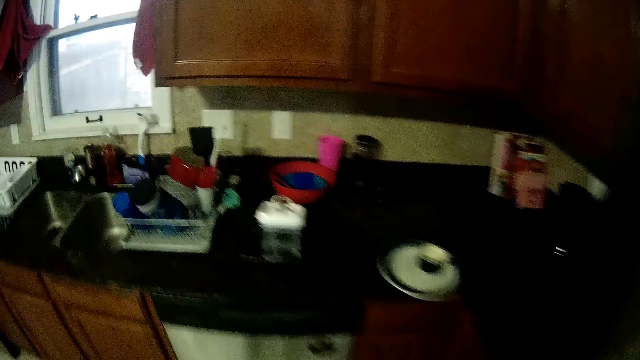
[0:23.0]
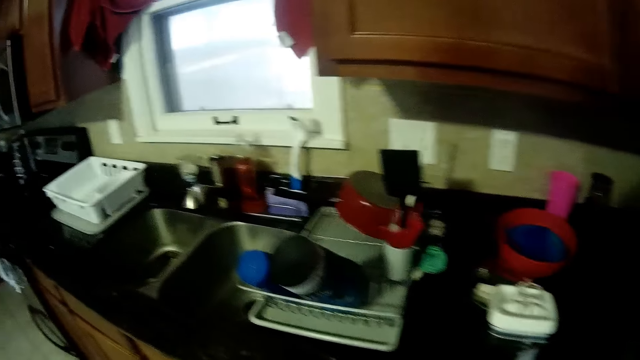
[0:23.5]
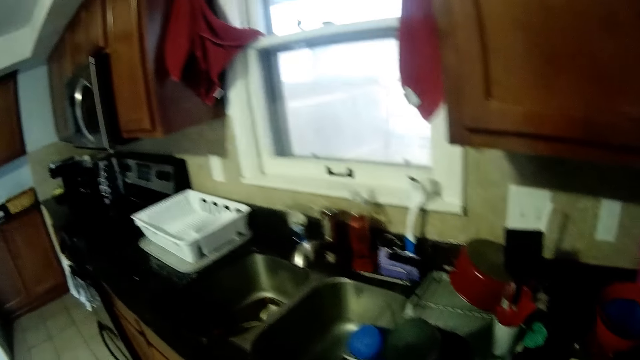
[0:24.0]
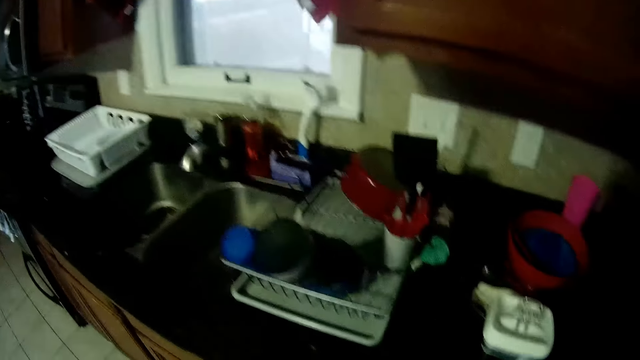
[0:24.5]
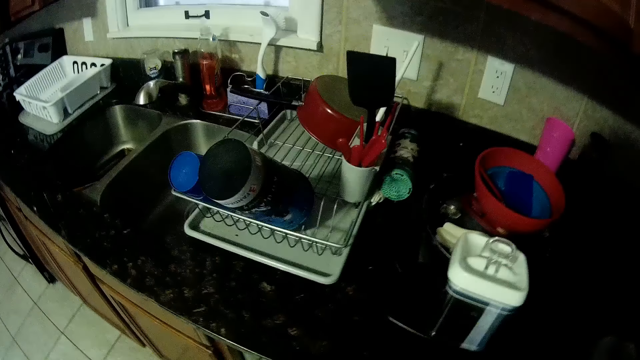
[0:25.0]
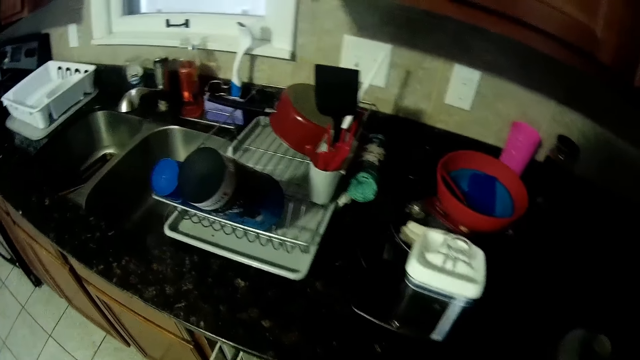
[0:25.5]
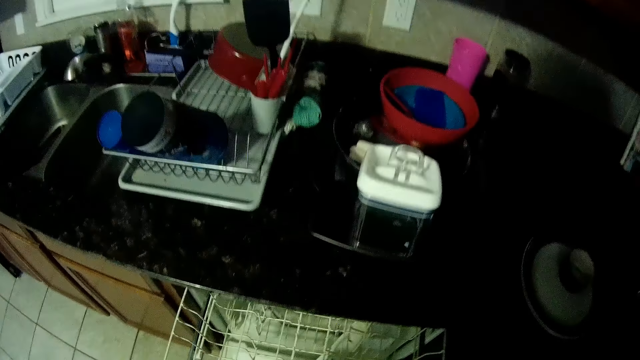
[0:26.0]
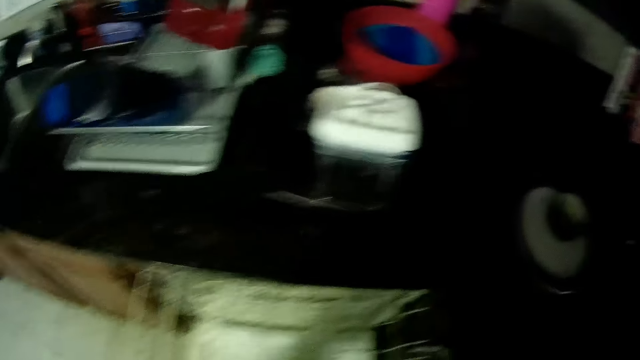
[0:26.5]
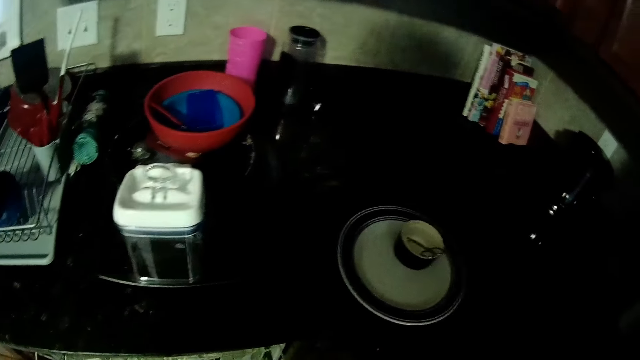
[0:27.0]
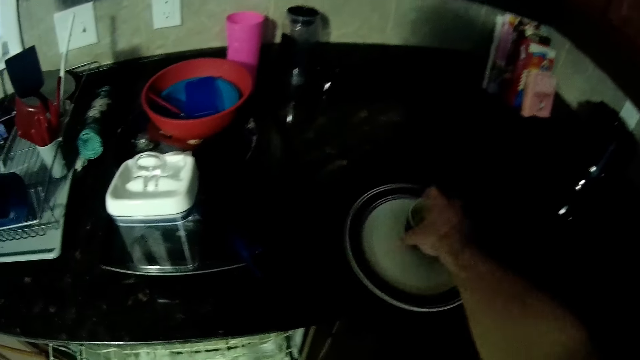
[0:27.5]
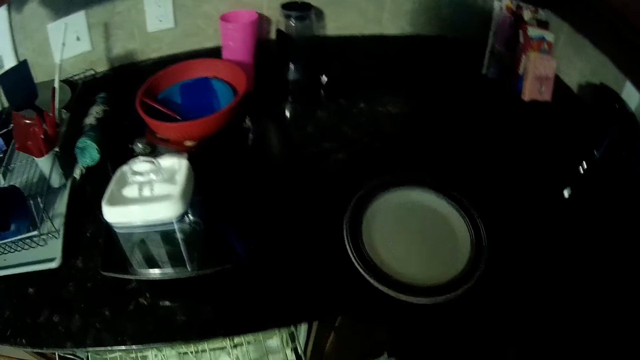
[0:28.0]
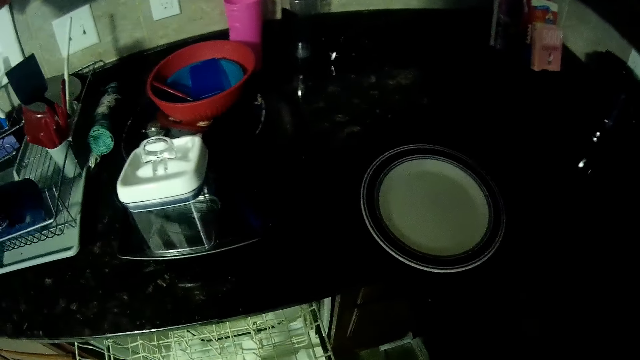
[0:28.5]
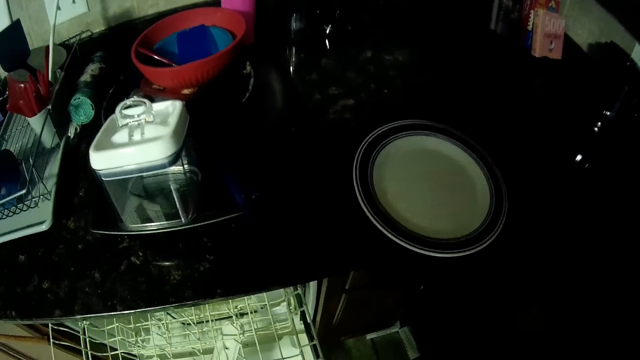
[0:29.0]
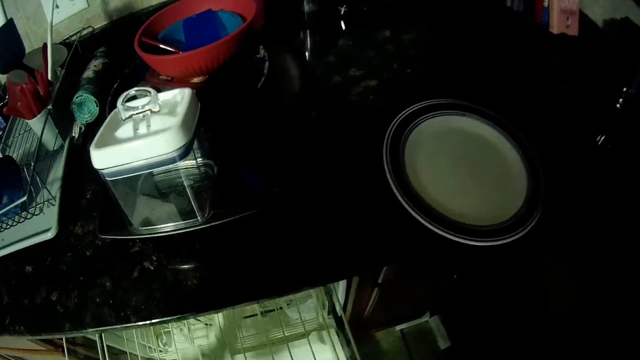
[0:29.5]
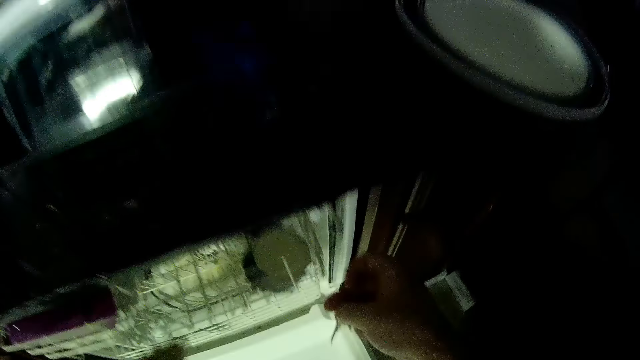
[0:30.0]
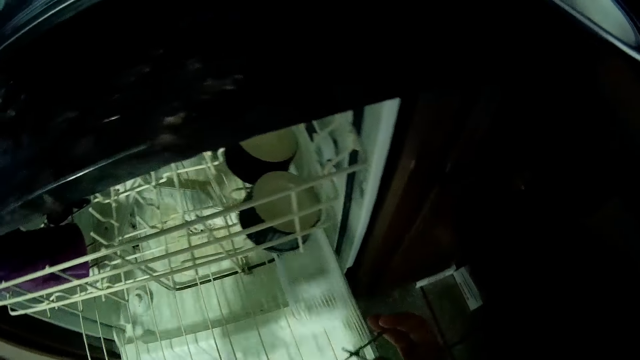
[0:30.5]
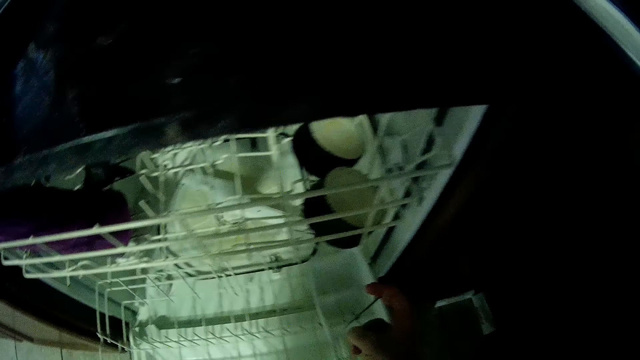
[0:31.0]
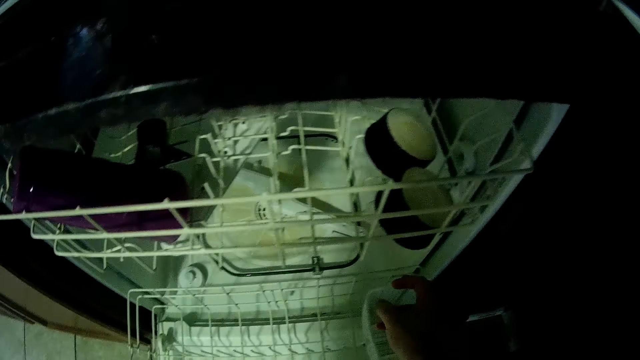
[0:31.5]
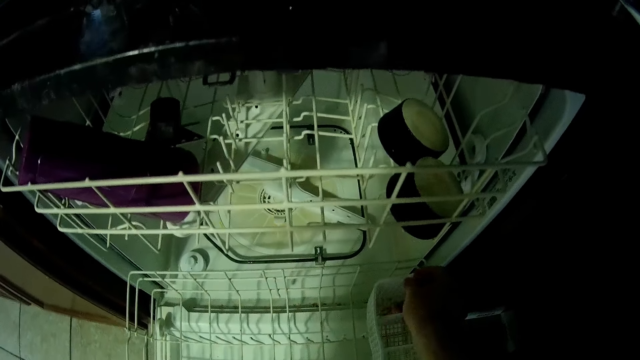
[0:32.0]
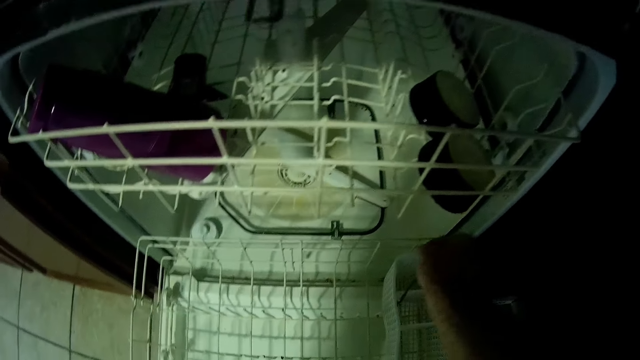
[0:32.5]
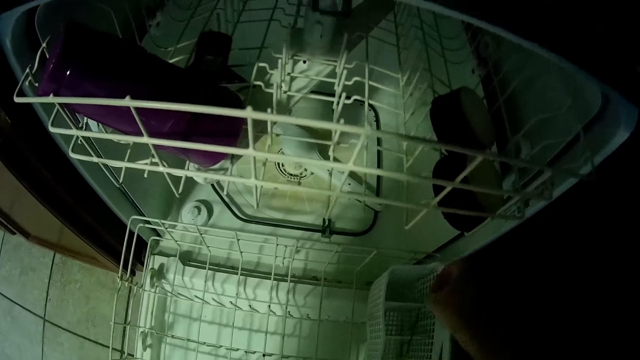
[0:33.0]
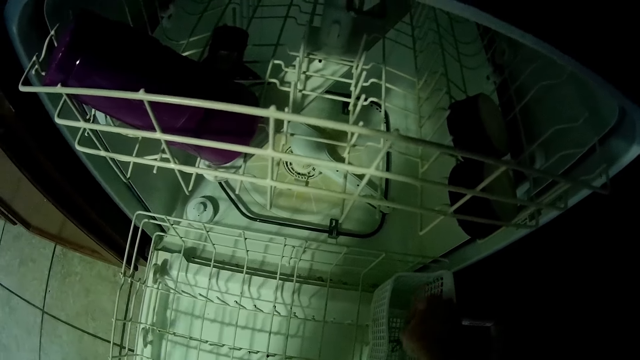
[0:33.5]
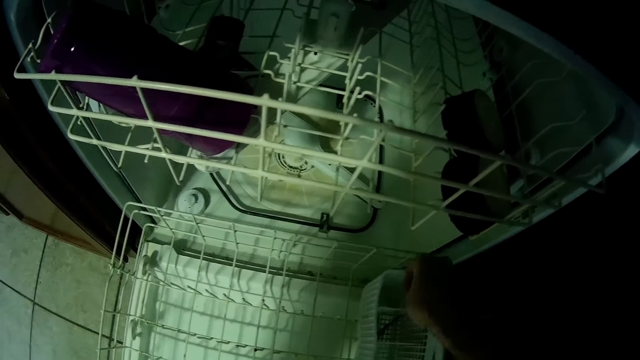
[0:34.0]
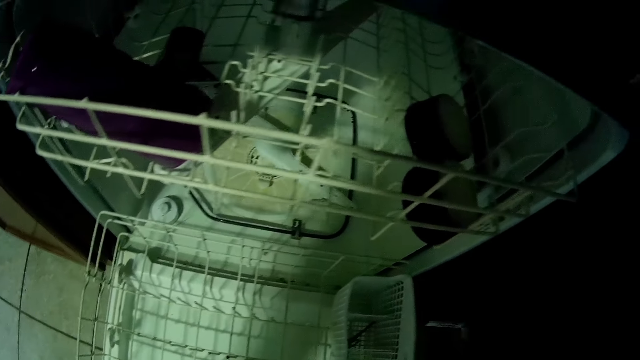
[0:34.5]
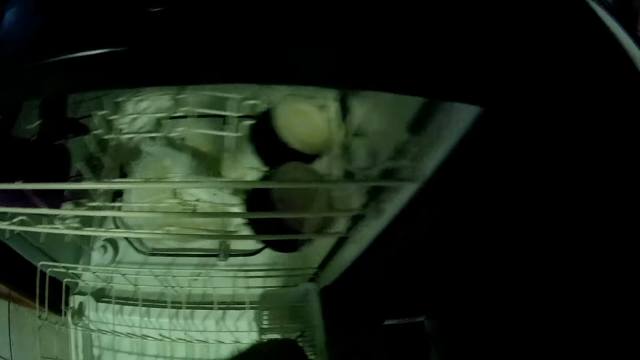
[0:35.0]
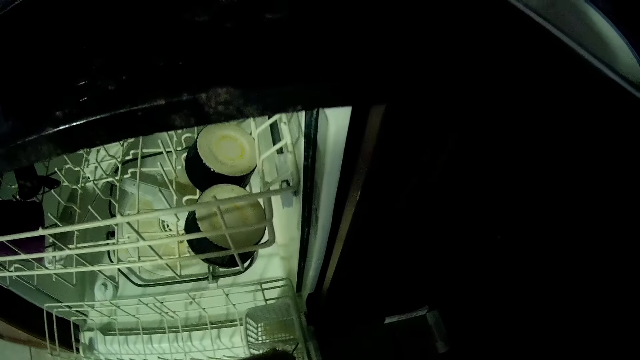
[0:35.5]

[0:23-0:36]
The camera wearer opens a dishwasher. They pick something from the table and load the dishwasher with dirty dishes. They put something to the utensils tray. They open the utensils tray and put something to the utensils tray.

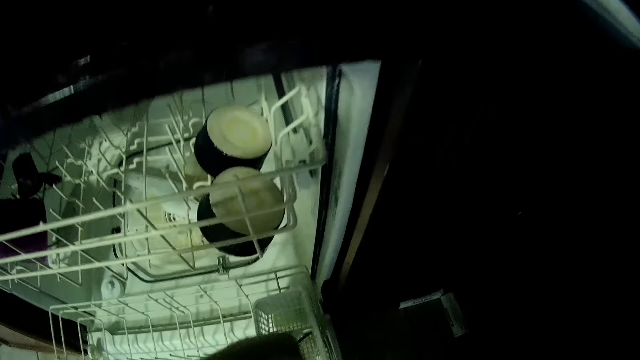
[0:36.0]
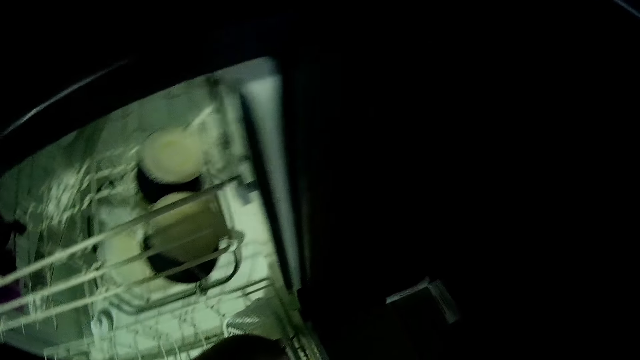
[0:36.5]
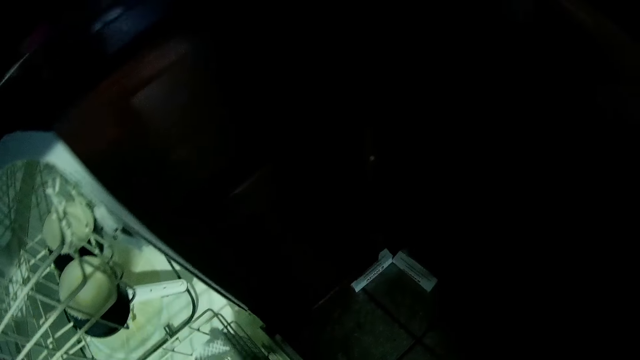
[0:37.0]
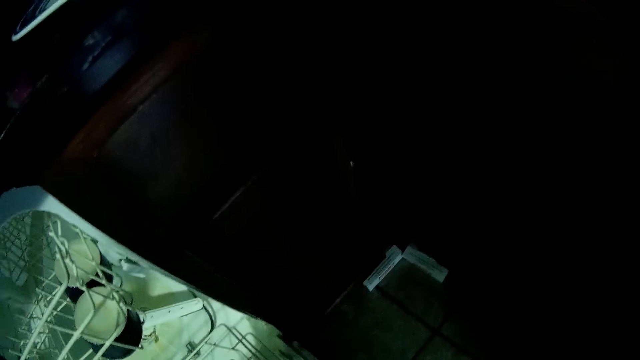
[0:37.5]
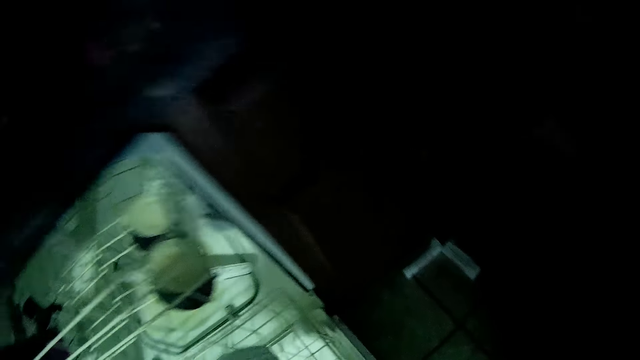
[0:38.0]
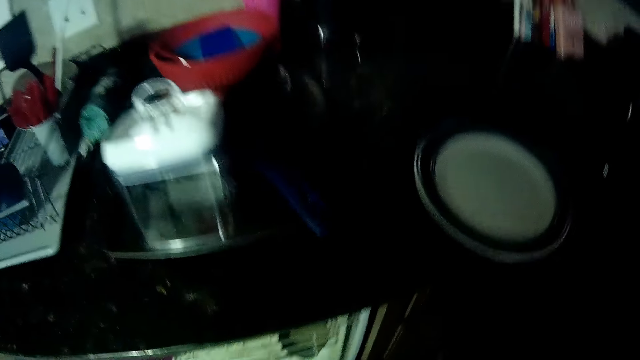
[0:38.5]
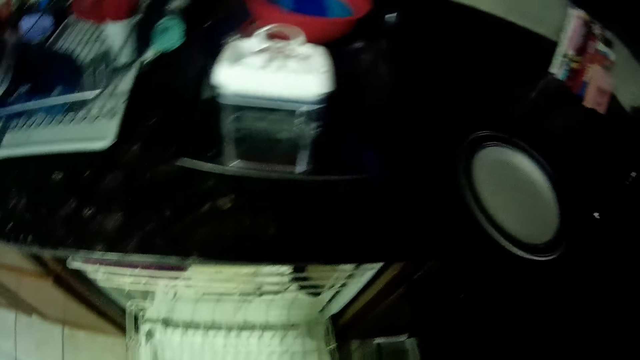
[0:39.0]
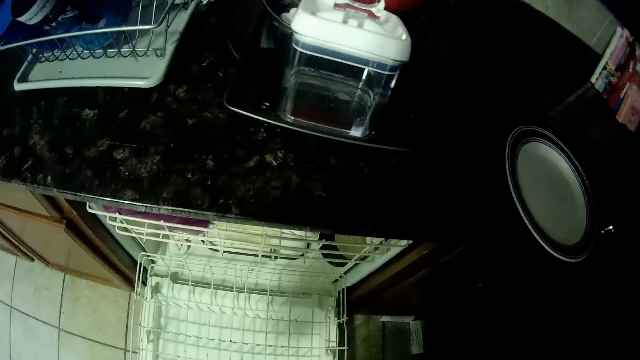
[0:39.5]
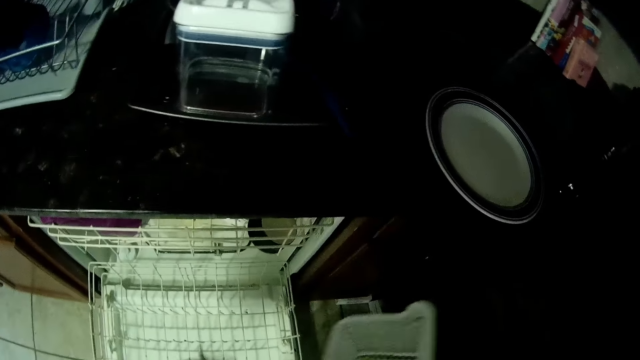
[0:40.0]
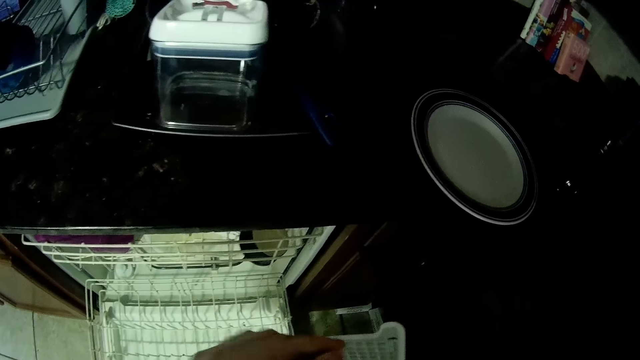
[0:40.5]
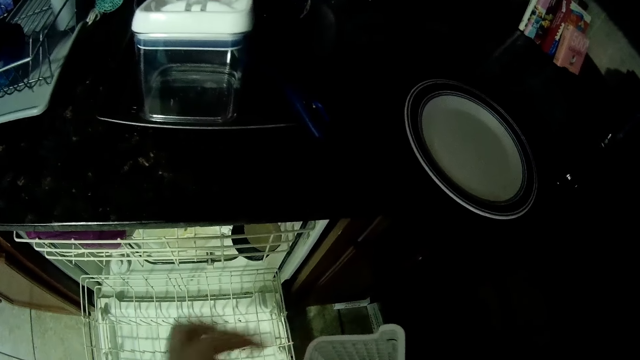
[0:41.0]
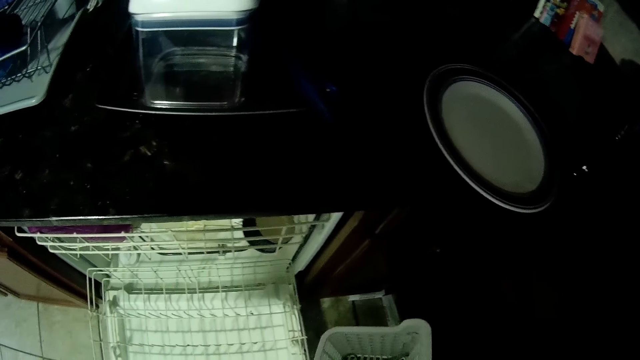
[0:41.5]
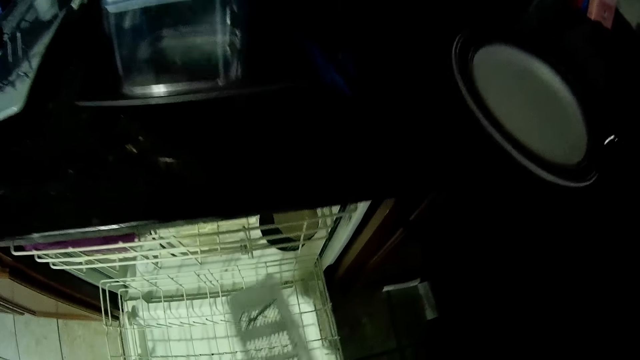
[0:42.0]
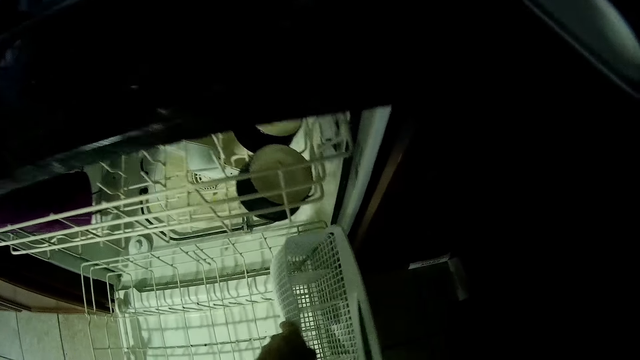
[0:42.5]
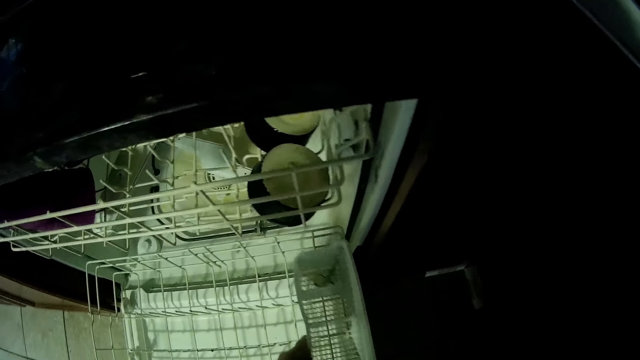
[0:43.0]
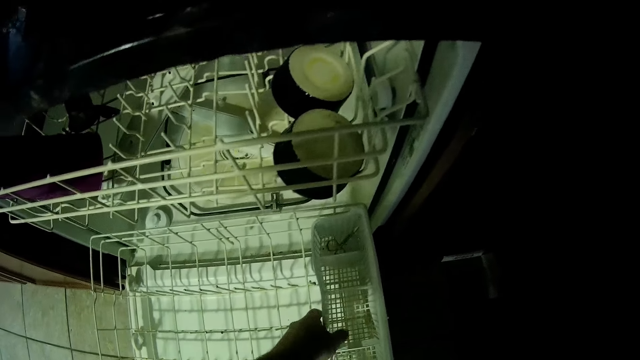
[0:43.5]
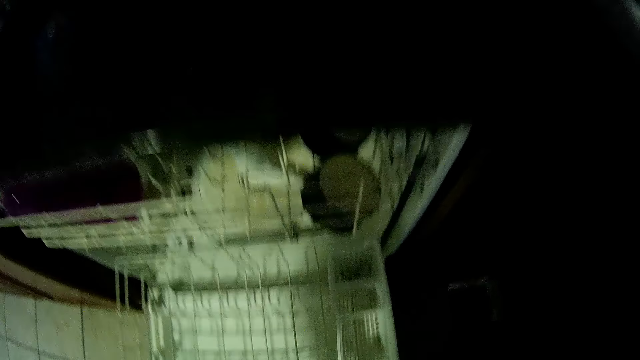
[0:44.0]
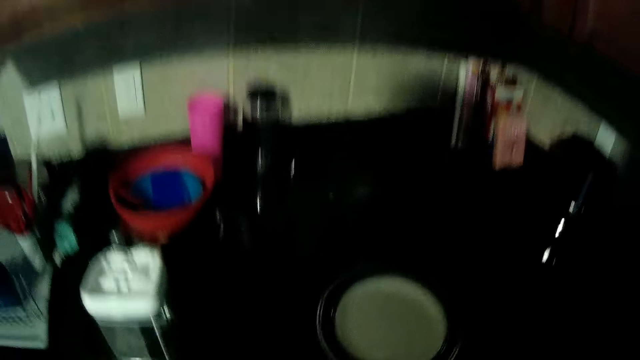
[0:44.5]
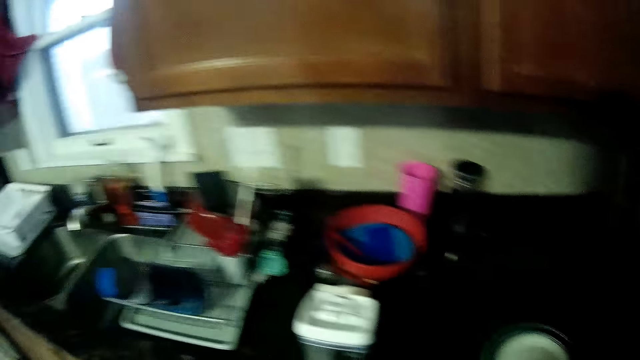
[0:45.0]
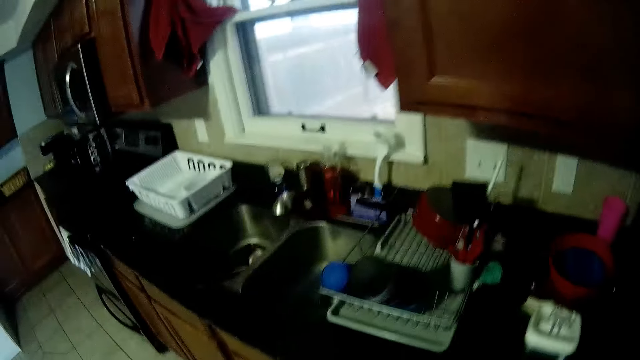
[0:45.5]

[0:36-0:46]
The camera wearer picks a plastic basket. They return the plastic basket to the utensils tray.
